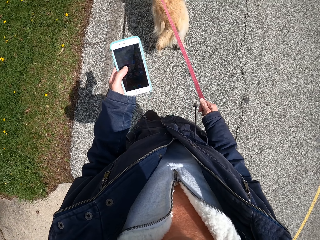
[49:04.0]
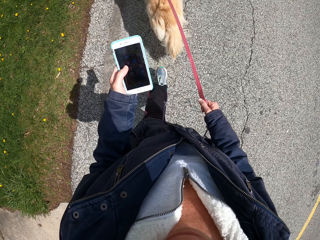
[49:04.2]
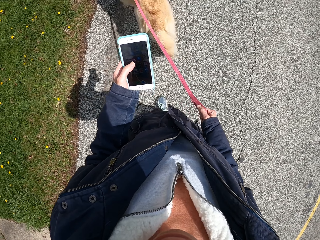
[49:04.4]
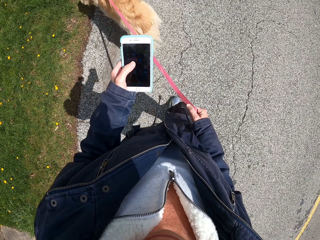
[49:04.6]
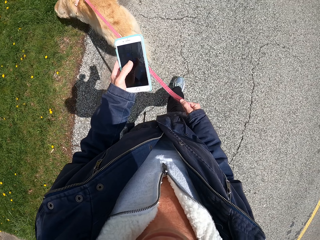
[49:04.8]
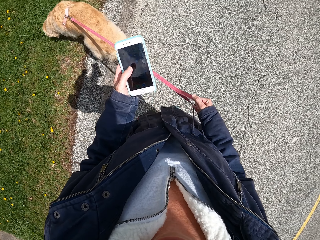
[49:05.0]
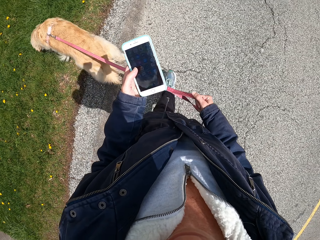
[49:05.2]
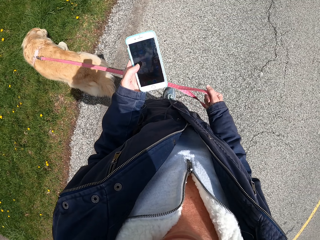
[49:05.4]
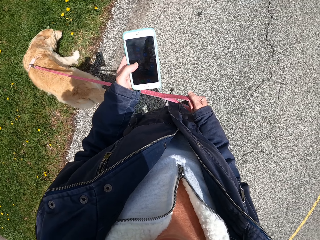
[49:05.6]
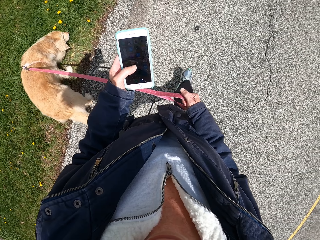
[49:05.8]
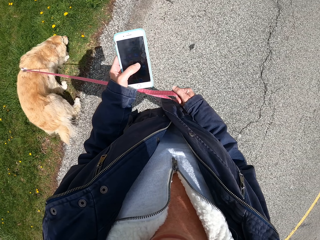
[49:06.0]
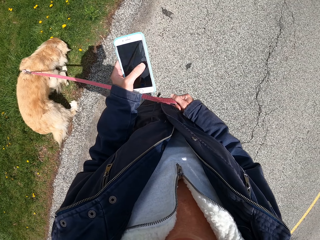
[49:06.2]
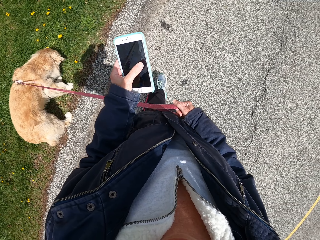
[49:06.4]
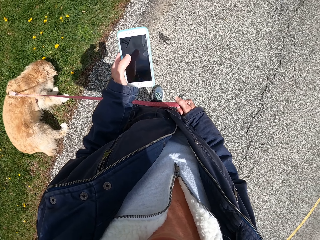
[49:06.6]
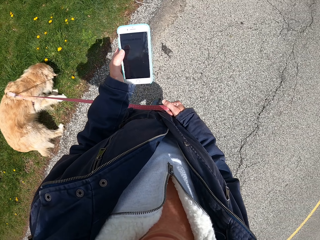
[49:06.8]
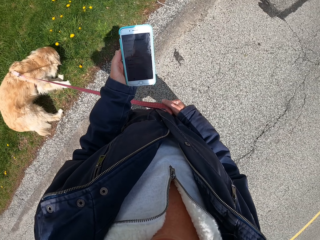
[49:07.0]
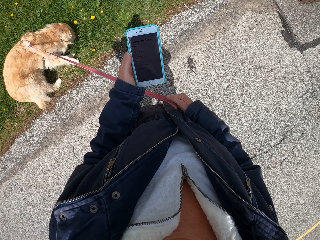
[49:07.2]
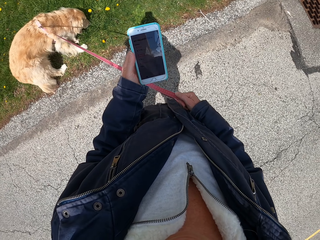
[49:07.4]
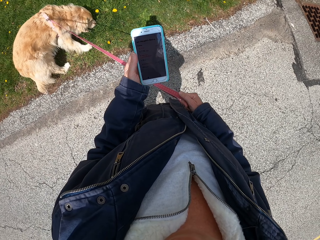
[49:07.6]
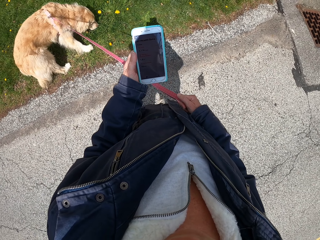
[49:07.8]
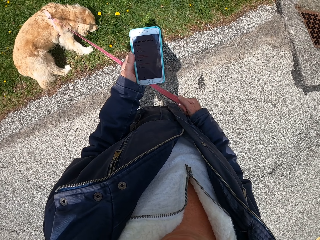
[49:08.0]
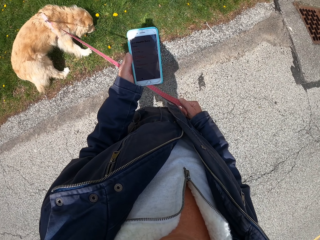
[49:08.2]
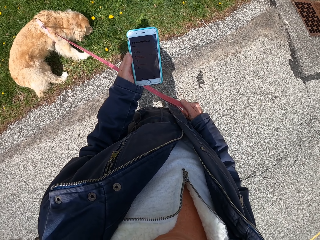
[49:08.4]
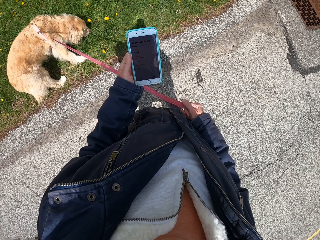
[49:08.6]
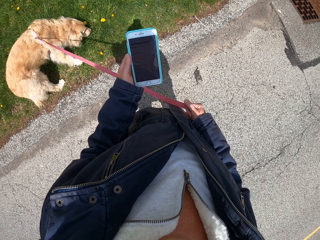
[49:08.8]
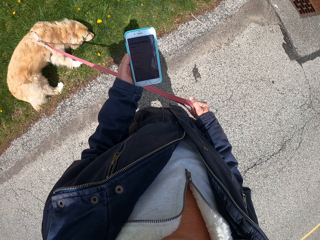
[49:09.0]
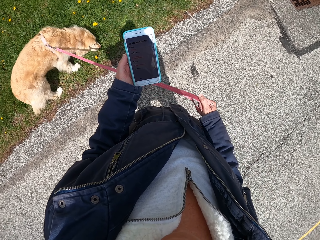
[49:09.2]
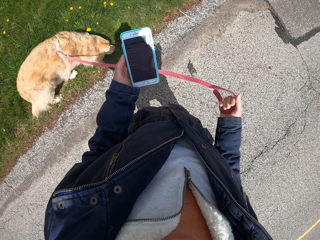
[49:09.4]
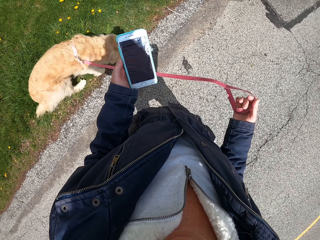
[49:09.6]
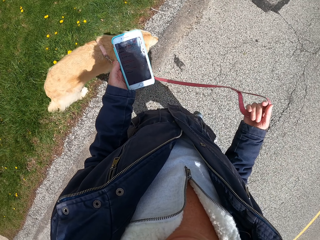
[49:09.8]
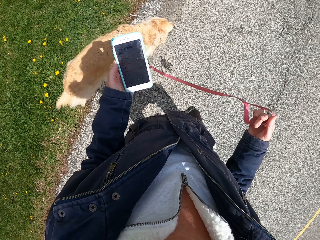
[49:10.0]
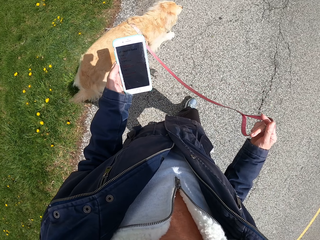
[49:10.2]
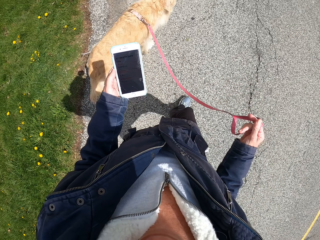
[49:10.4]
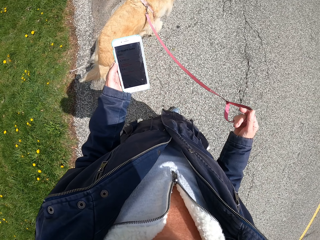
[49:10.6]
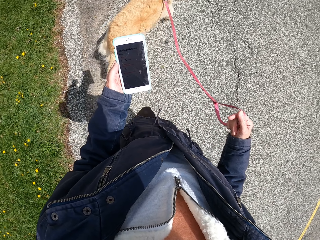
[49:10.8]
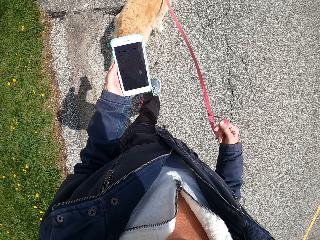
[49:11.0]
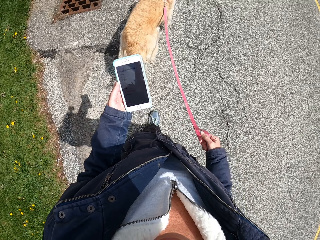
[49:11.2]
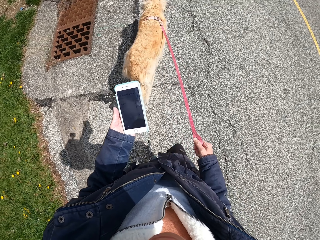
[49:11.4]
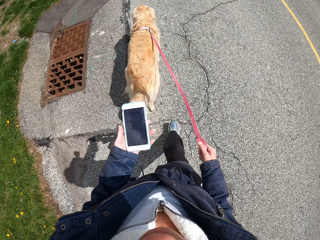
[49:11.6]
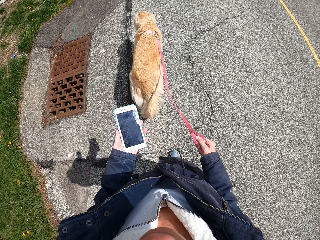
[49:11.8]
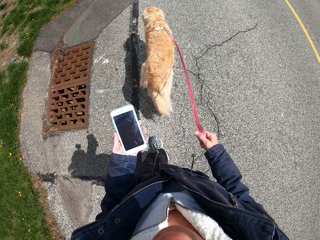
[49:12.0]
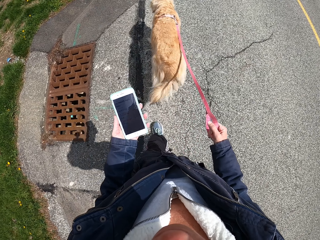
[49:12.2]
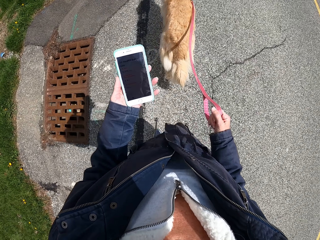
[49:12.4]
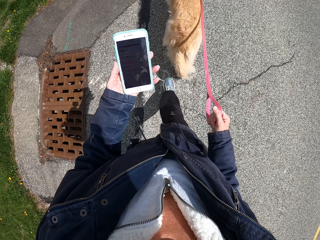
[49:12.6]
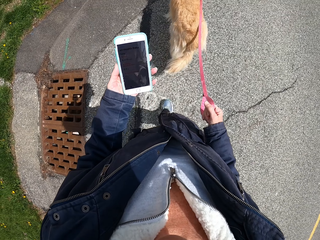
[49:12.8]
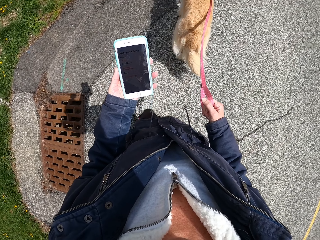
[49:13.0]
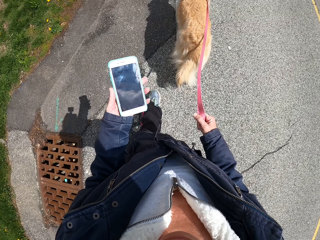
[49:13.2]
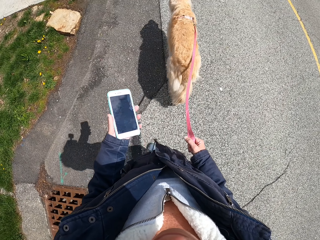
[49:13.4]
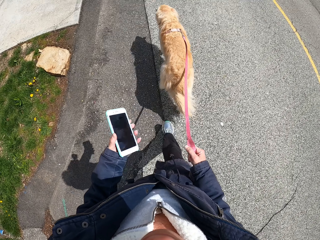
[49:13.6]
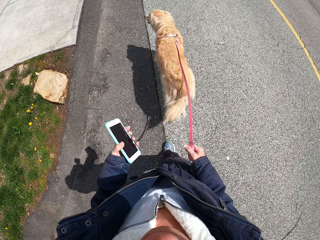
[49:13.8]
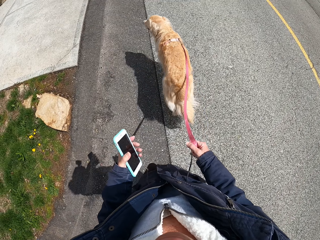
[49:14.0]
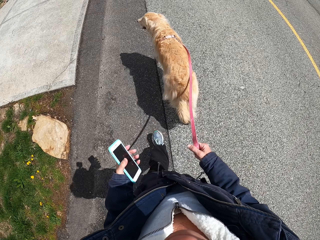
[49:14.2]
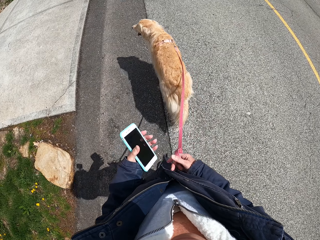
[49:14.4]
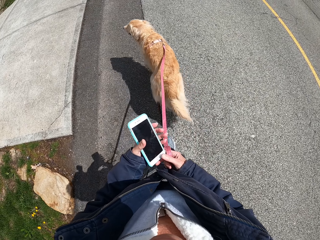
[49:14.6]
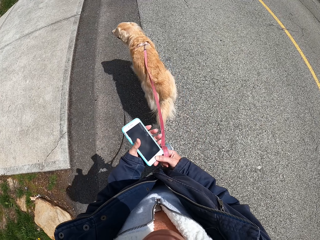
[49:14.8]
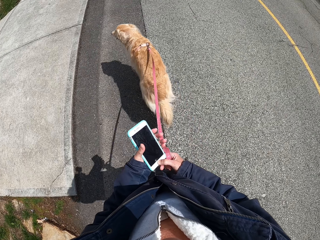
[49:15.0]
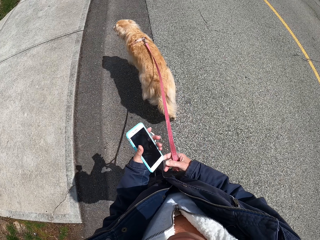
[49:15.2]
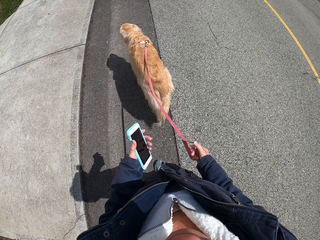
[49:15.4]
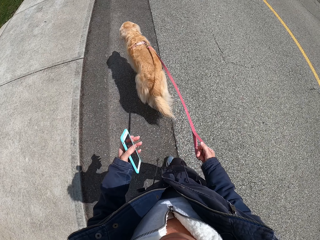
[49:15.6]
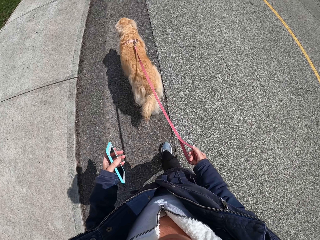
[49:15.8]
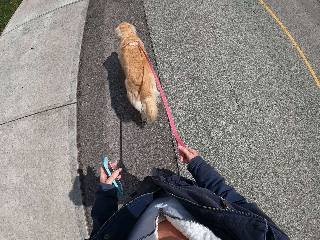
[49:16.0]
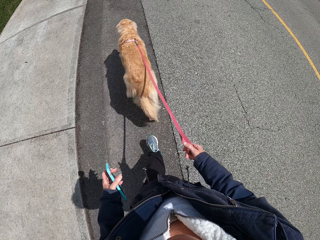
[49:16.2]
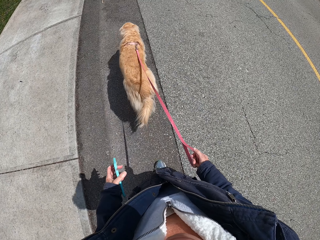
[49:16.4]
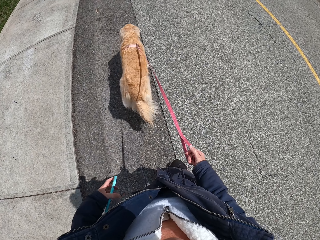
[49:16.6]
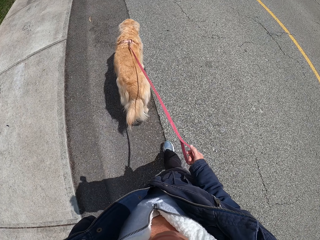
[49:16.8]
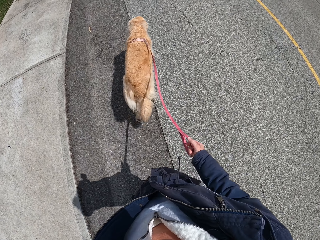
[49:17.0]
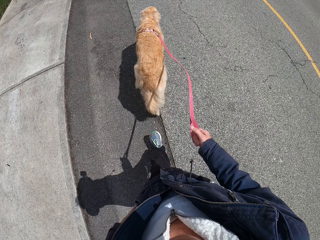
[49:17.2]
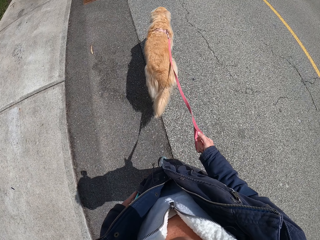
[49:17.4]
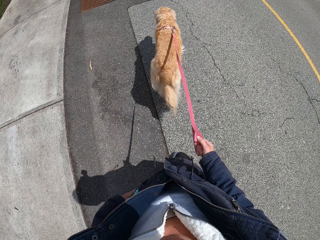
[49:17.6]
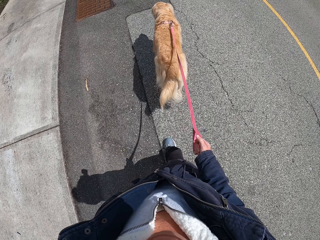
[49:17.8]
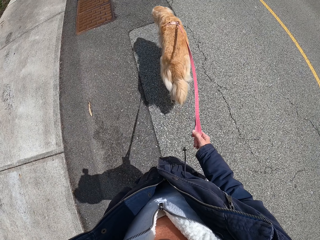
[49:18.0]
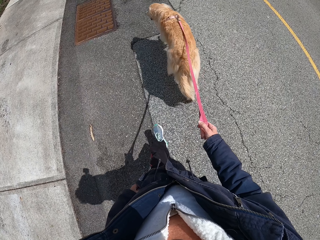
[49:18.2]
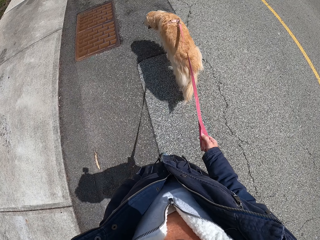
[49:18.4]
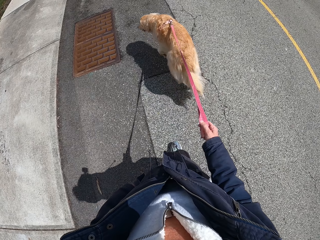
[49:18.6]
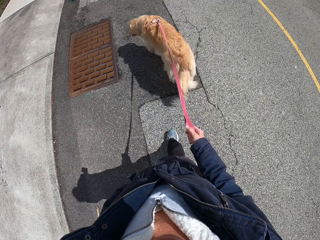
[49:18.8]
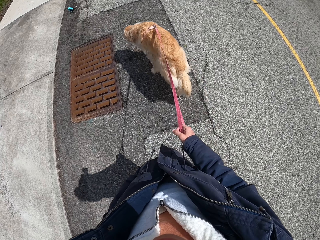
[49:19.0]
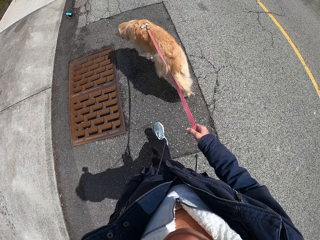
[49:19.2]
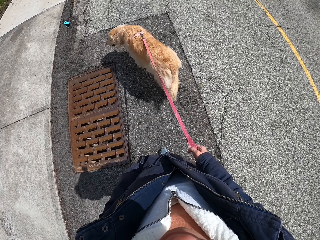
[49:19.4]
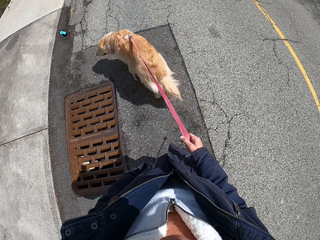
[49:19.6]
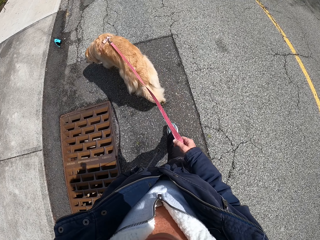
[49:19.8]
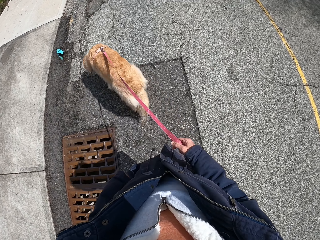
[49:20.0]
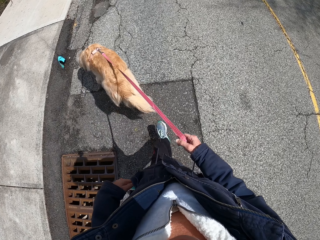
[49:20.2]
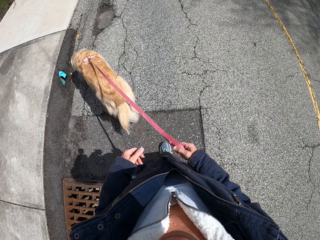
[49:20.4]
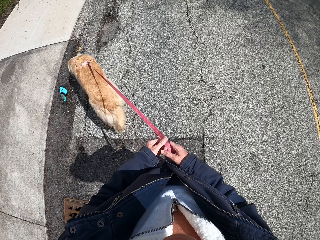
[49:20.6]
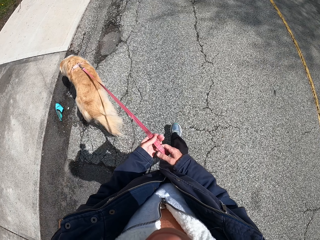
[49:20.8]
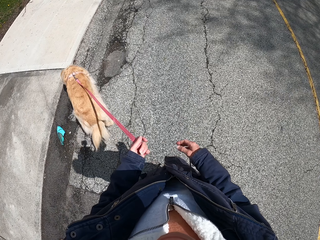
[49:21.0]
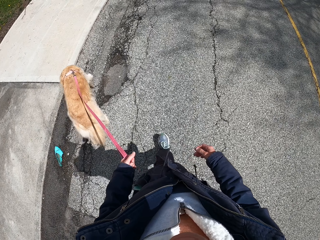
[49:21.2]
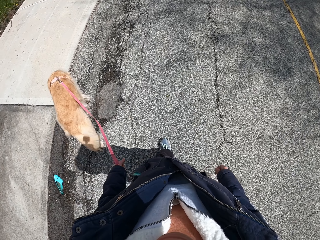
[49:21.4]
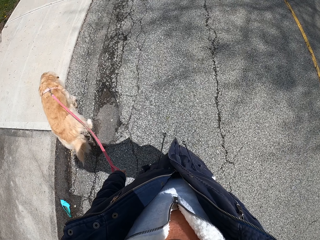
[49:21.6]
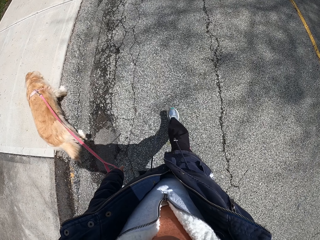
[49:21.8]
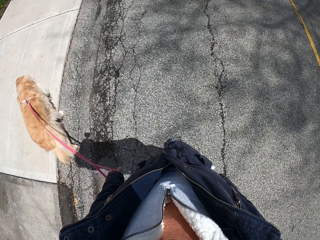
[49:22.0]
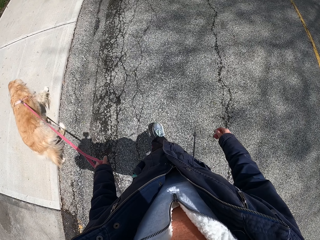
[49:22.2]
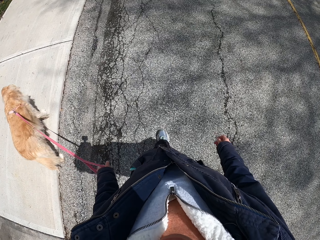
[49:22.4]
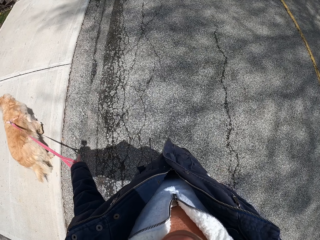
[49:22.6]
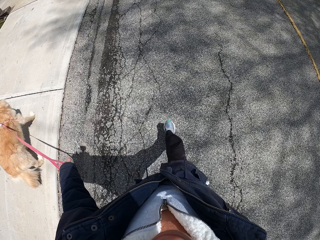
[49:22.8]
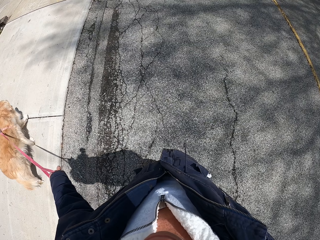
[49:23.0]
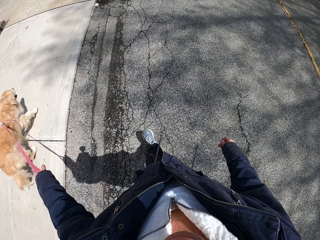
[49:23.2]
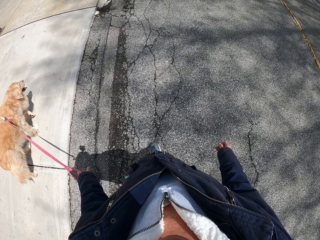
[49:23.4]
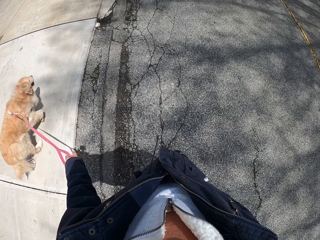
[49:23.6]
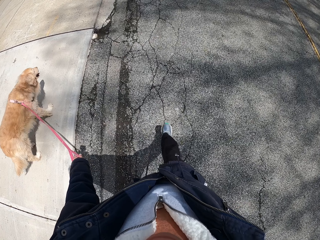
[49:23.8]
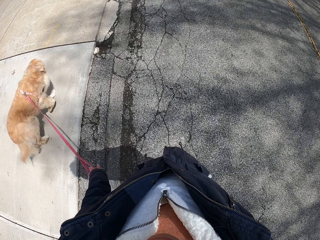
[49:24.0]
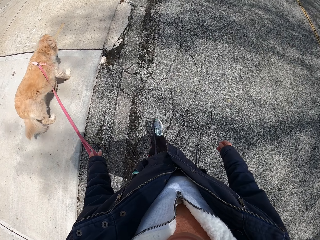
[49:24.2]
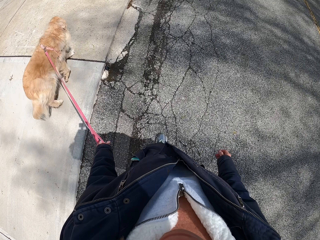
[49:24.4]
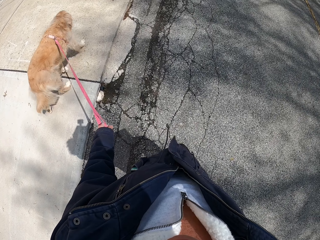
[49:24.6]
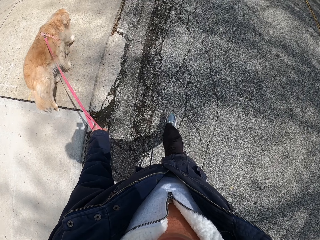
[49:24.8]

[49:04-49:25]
The camera wearer operates on the phone. She stands on the pavement. She walks the dog along the pavement. She puts the phone in her pocket. She walks the dog along the pavement.
